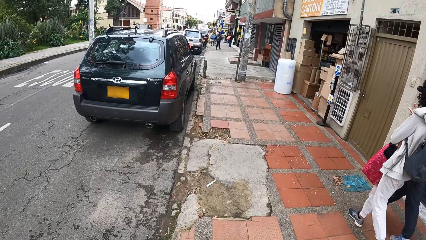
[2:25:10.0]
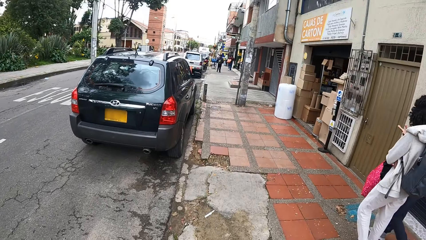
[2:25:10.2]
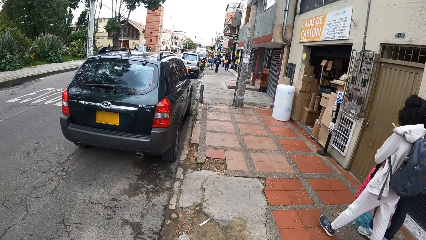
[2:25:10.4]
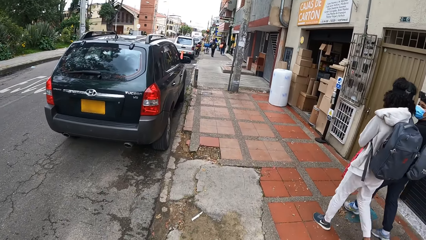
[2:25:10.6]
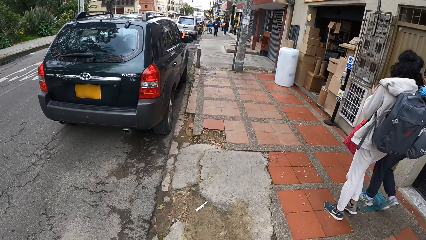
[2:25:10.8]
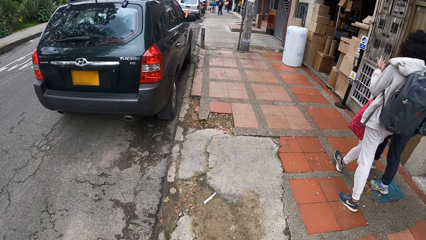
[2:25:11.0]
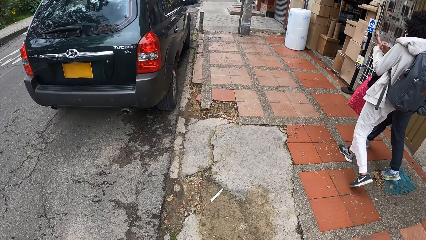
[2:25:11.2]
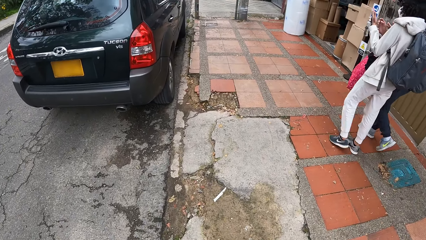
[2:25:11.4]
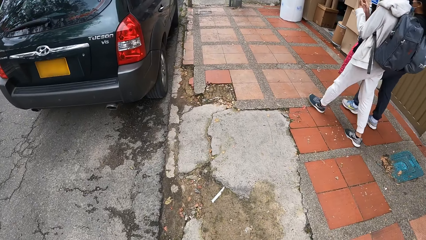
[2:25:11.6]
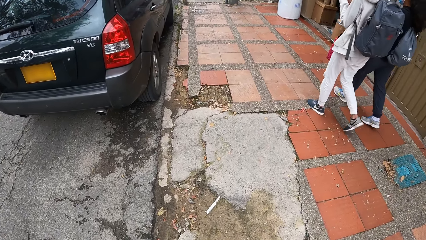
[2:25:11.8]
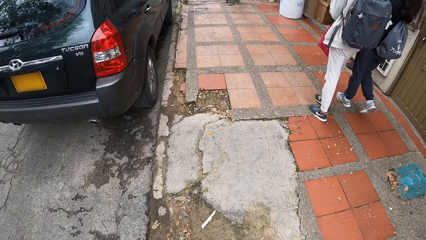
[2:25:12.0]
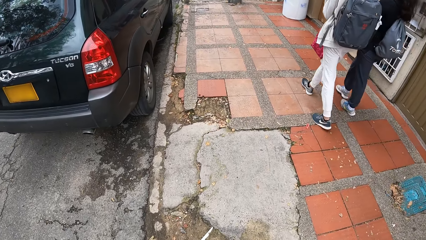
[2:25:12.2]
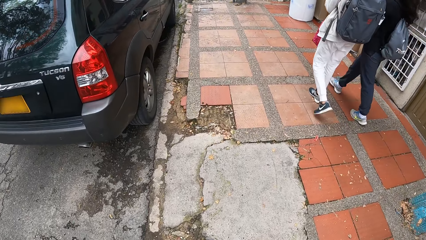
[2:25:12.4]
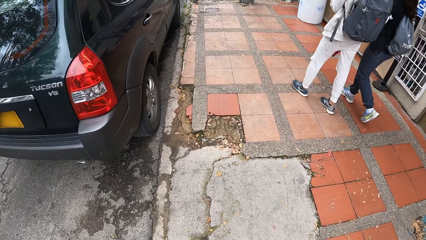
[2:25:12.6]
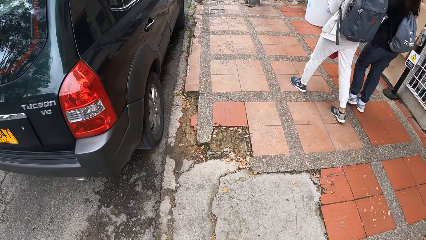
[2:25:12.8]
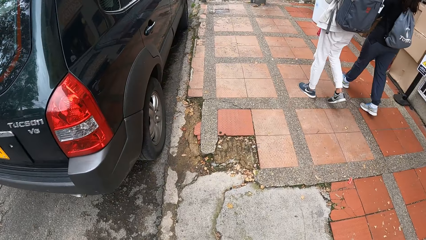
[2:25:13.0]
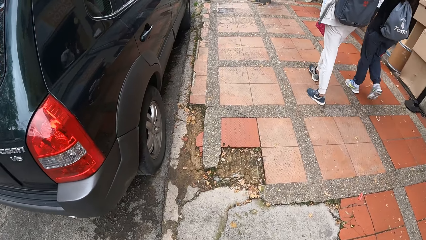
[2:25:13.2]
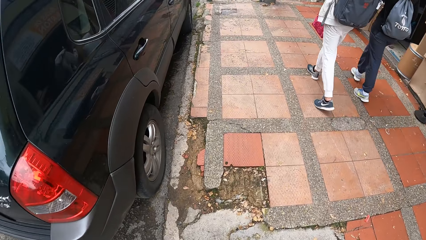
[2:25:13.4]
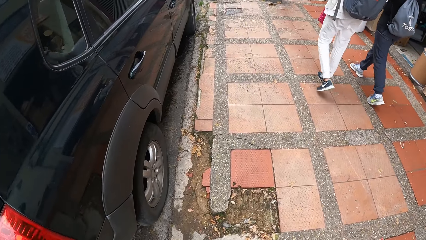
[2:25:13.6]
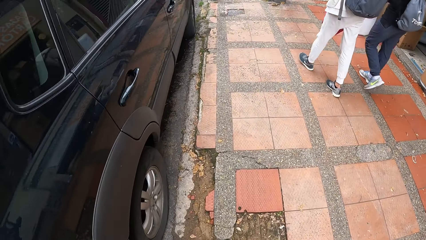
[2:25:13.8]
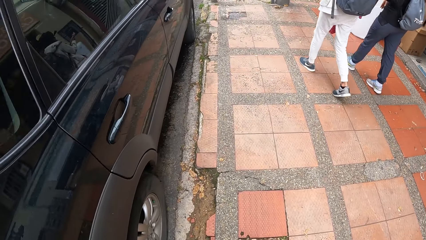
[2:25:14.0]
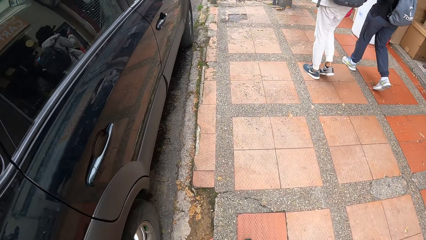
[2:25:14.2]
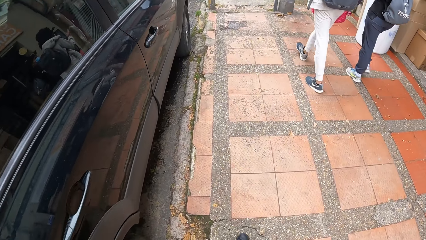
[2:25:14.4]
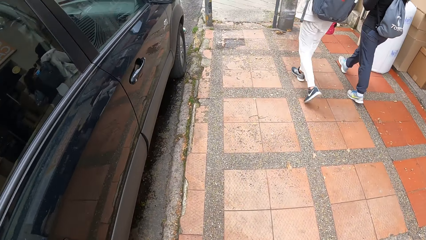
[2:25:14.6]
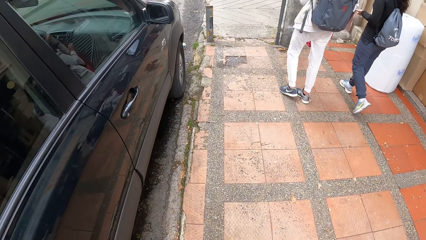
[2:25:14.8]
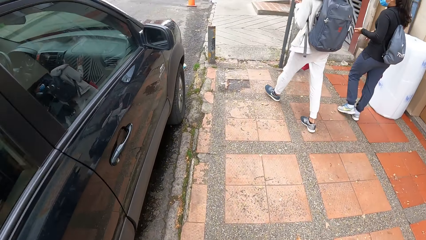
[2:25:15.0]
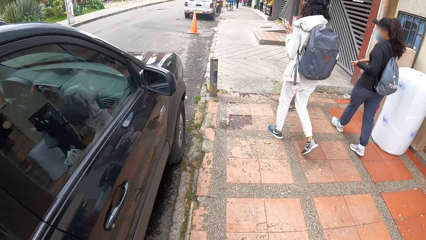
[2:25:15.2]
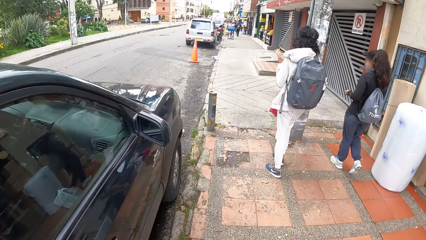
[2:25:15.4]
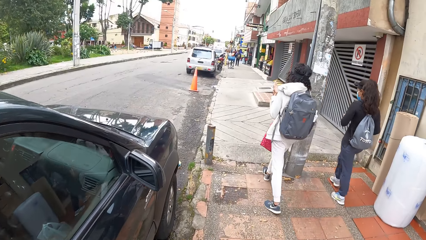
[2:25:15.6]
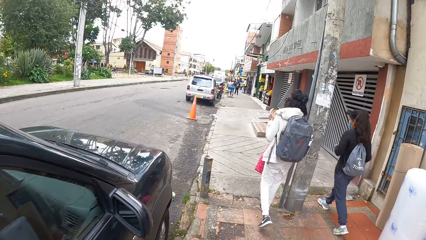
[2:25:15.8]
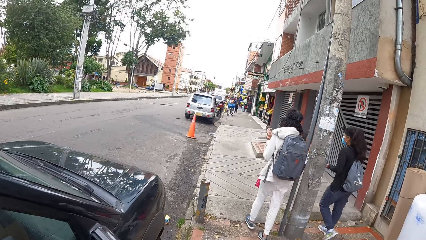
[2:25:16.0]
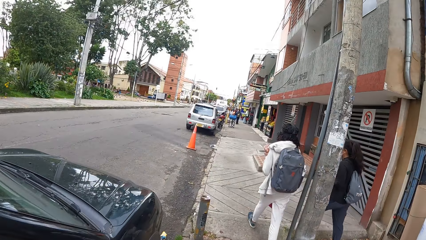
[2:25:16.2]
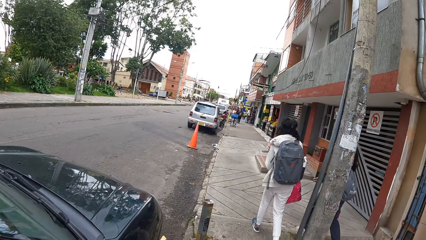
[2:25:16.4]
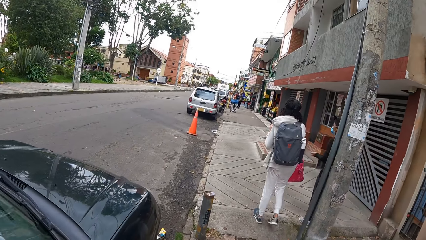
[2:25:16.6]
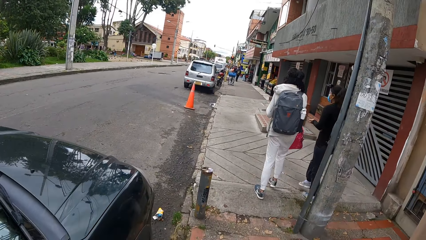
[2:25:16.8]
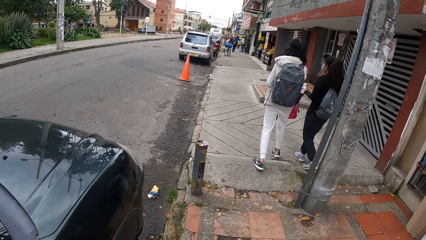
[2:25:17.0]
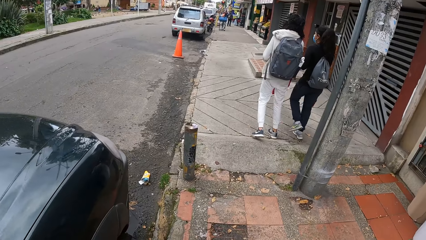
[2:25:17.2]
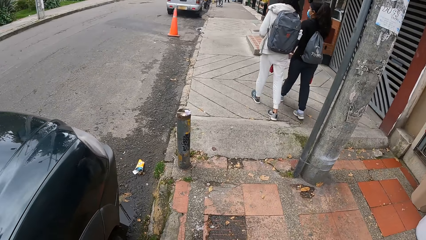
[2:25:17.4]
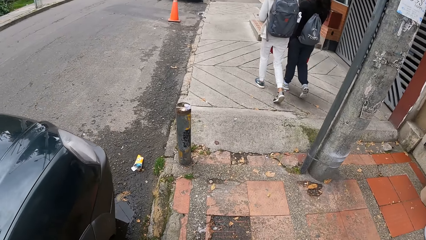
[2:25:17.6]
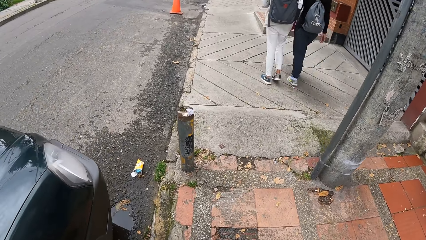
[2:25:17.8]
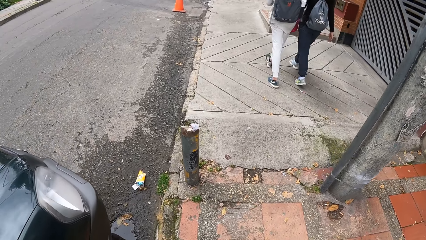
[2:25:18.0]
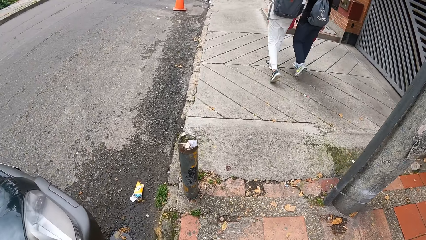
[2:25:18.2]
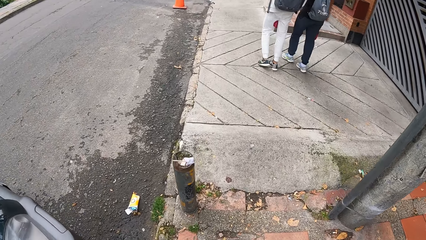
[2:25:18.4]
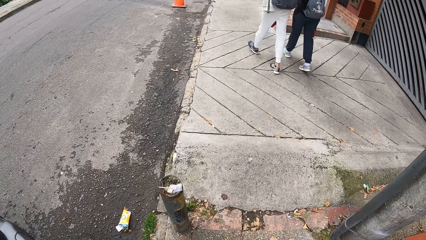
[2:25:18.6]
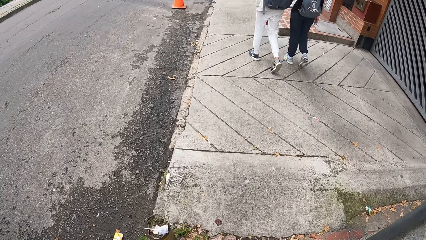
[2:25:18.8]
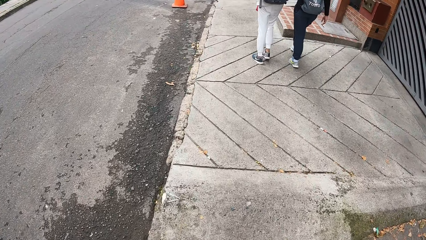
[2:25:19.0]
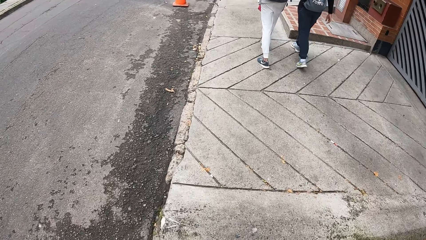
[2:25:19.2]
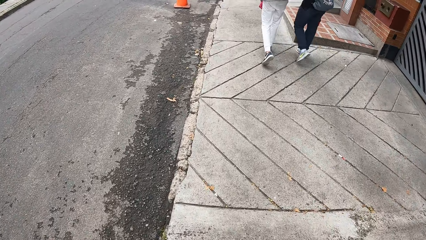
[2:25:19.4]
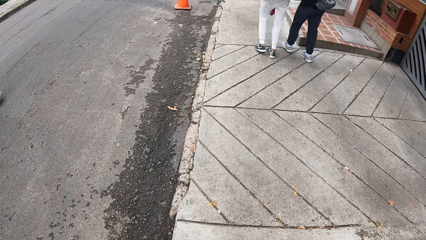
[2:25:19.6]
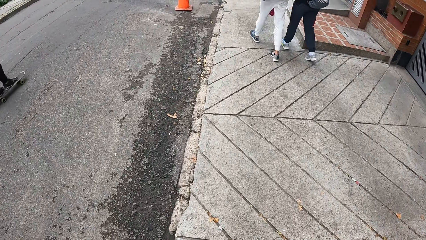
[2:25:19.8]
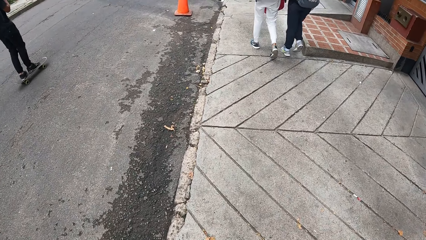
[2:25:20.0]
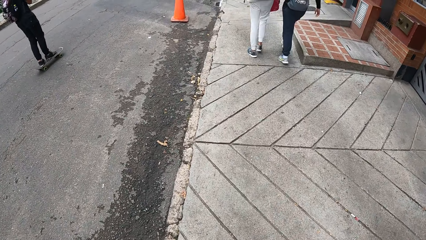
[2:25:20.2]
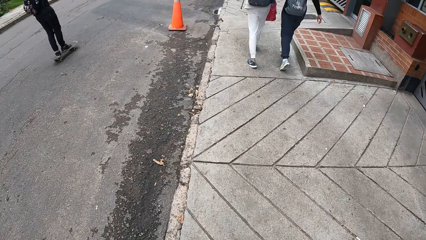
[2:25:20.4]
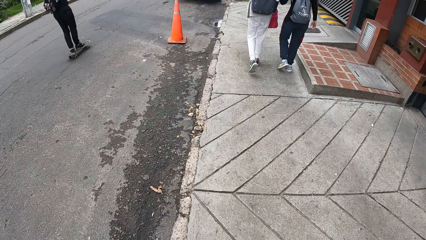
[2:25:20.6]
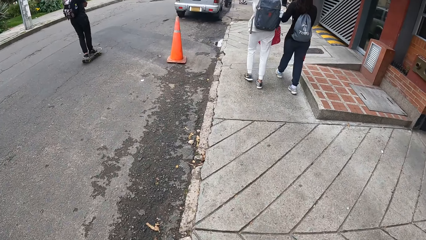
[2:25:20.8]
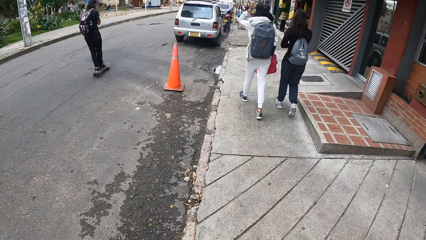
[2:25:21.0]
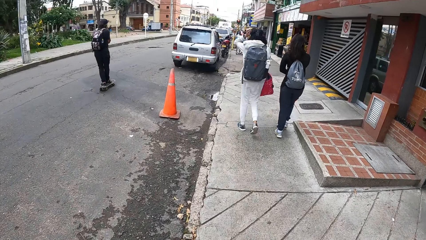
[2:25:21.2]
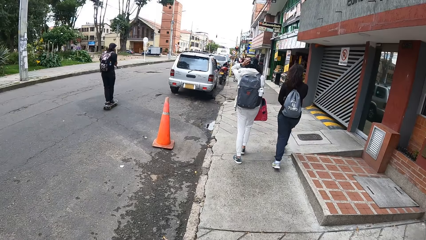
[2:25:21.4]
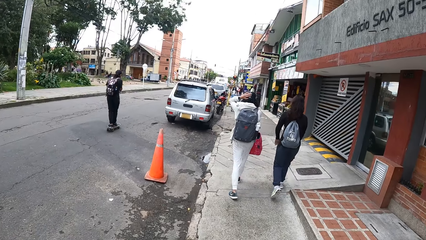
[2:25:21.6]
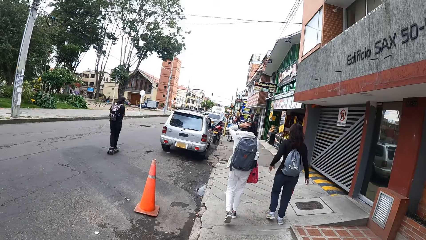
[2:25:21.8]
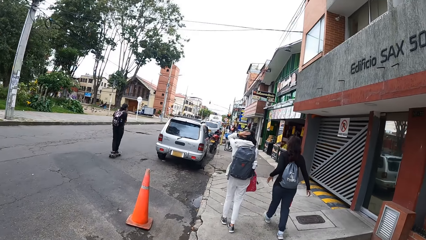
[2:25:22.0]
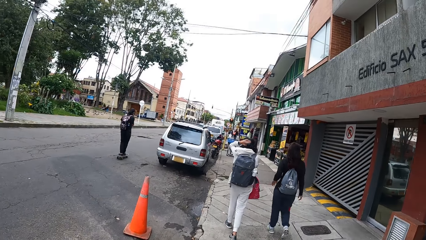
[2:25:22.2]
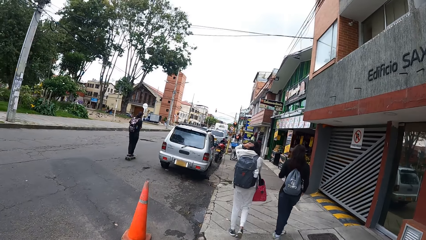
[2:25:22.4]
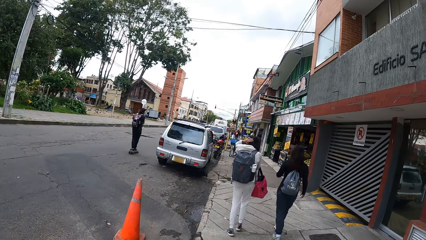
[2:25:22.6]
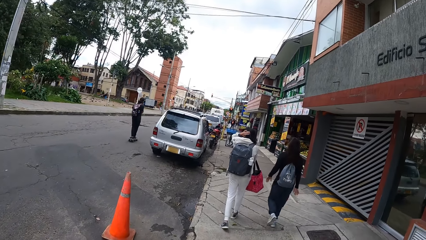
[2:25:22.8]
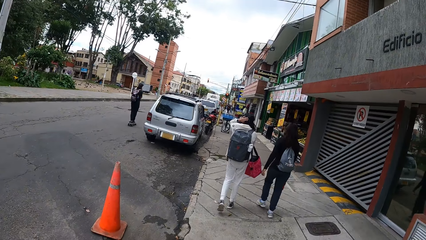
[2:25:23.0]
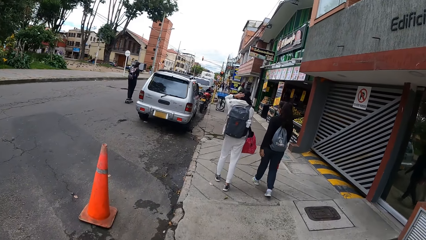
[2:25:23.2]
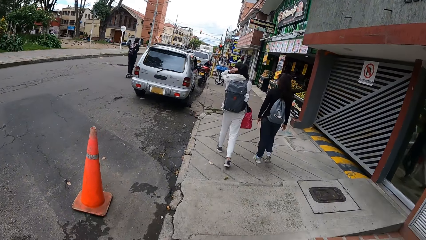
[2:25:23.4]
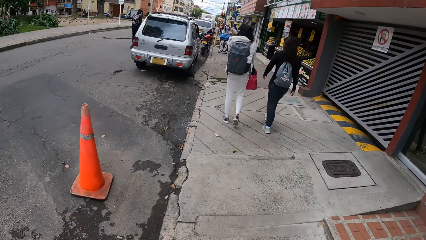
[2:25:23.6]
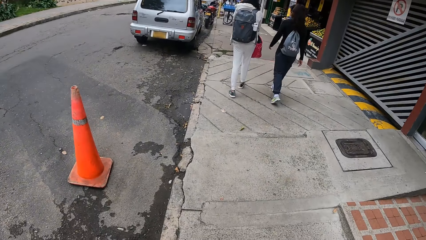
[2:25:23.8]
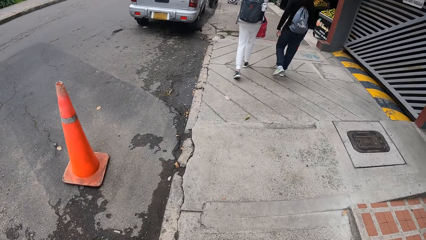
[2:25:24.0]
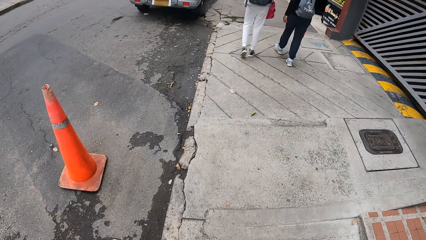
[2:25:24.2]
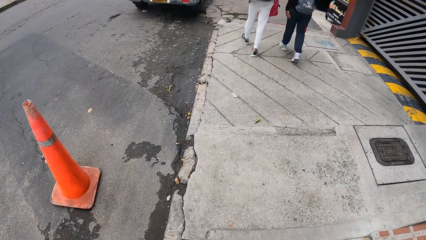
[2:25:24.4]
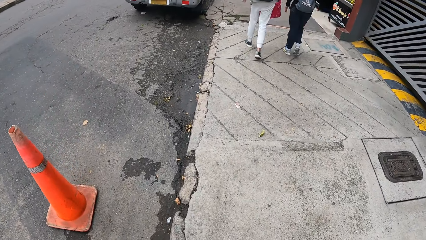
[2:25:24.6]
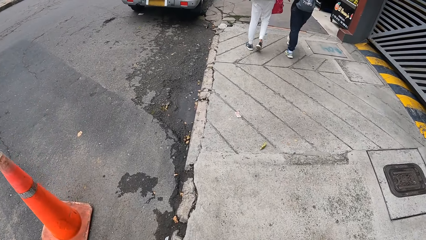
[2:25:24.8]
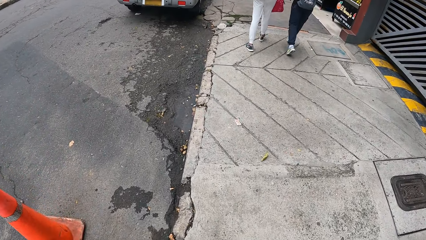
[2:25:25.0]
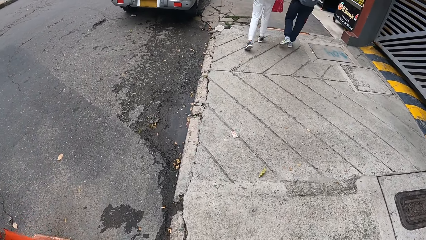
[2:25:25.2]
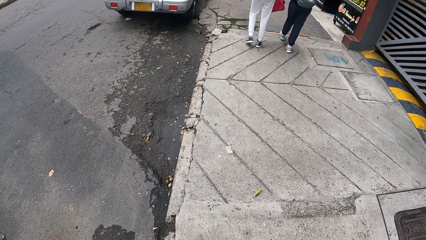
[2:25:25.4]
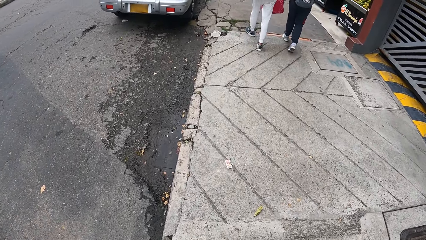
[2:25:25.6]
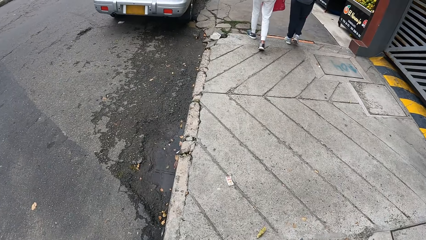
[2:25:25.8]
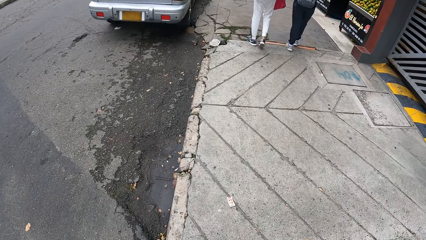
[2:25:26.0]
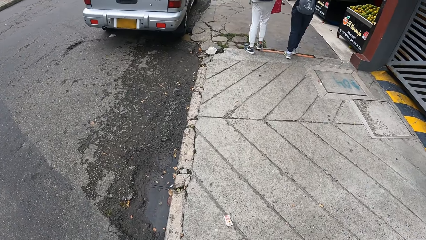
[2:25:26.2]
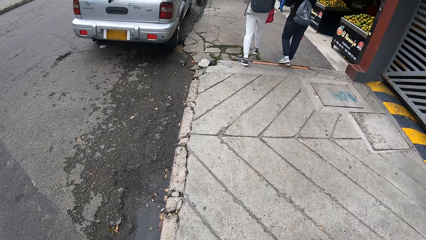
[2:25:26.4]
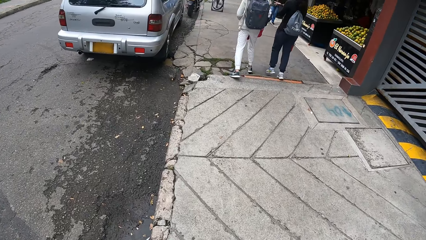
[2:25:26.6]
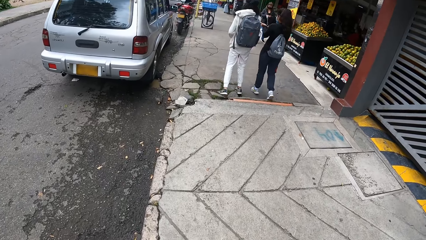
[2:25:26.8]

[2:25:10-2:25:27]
A woman touches her hair with her left hand.
